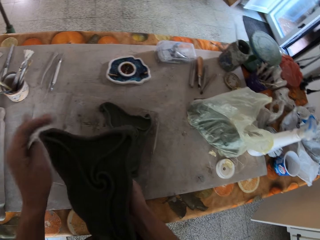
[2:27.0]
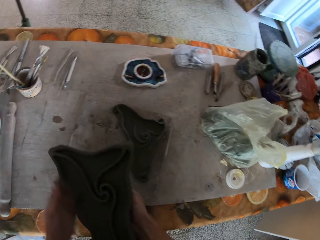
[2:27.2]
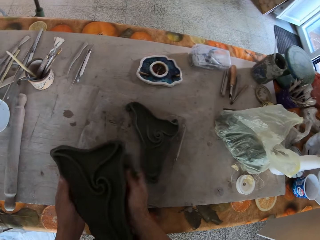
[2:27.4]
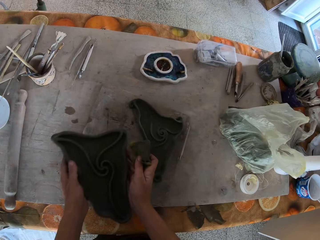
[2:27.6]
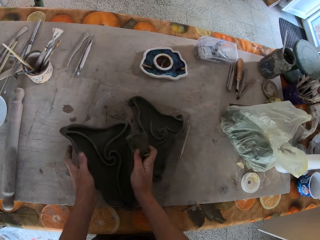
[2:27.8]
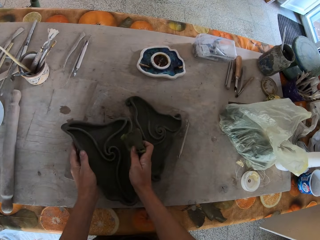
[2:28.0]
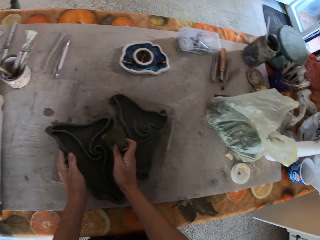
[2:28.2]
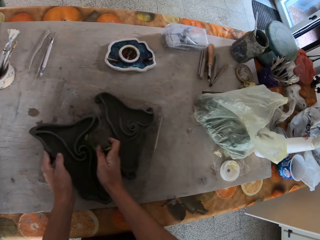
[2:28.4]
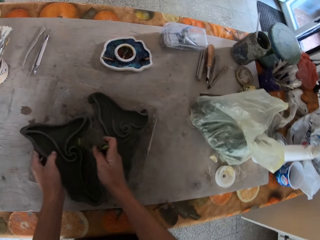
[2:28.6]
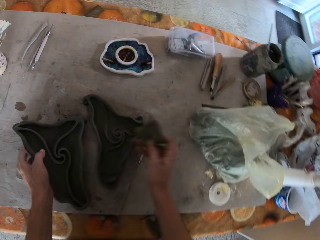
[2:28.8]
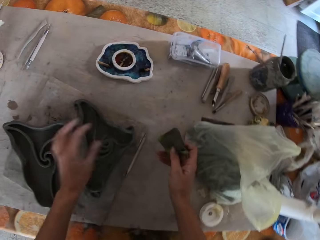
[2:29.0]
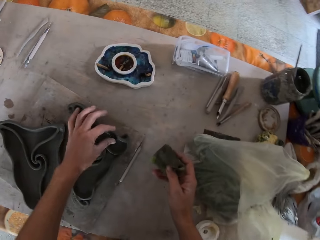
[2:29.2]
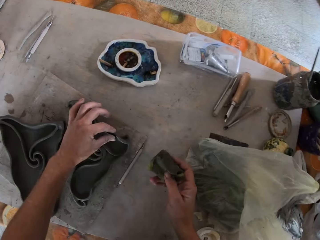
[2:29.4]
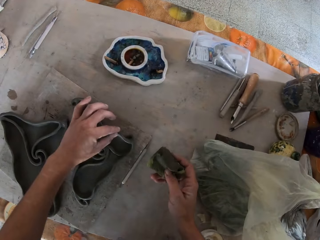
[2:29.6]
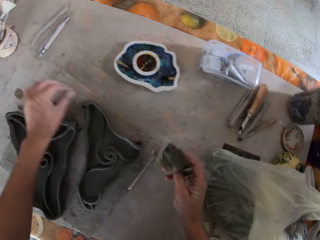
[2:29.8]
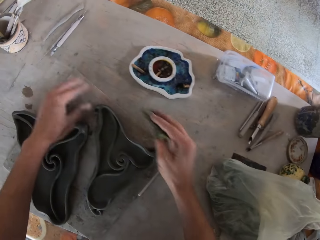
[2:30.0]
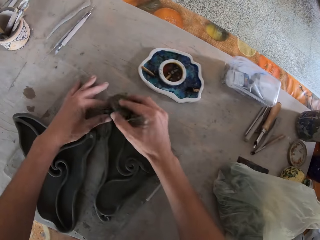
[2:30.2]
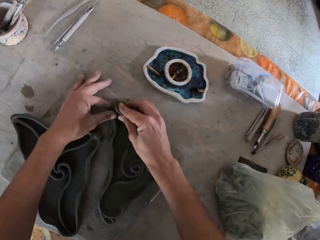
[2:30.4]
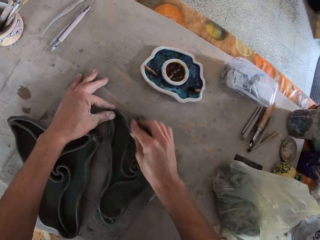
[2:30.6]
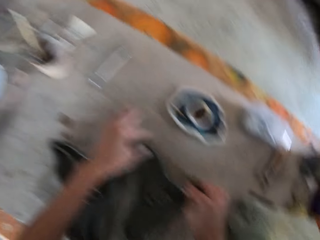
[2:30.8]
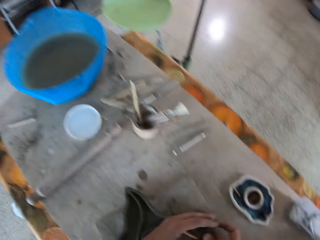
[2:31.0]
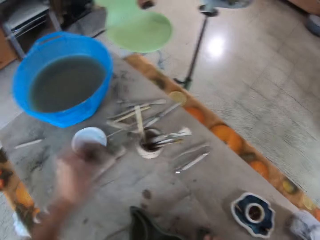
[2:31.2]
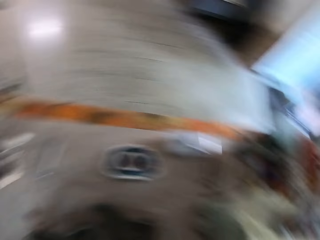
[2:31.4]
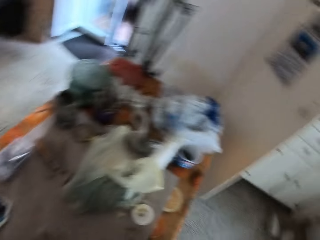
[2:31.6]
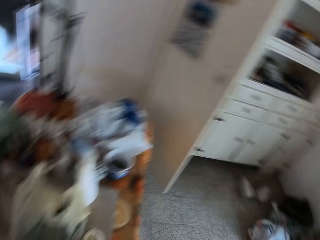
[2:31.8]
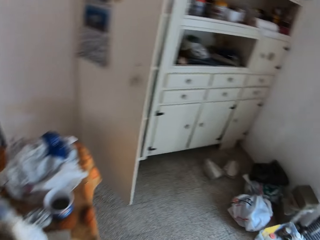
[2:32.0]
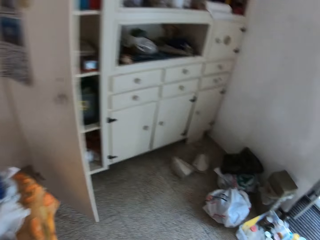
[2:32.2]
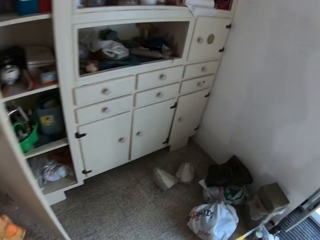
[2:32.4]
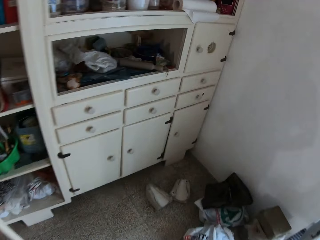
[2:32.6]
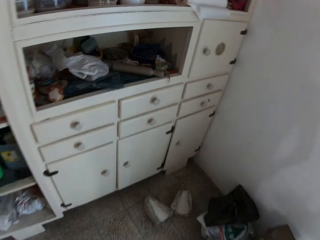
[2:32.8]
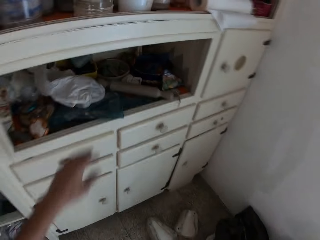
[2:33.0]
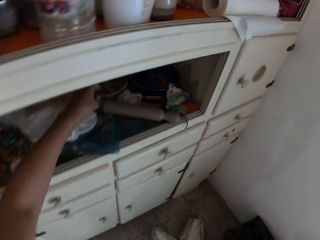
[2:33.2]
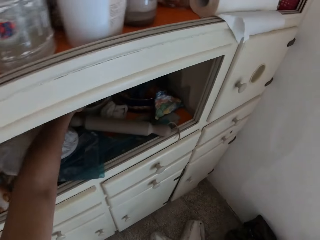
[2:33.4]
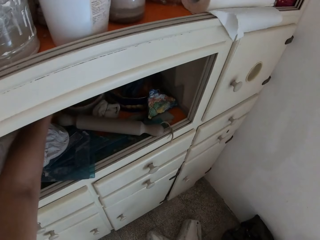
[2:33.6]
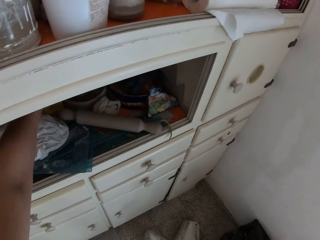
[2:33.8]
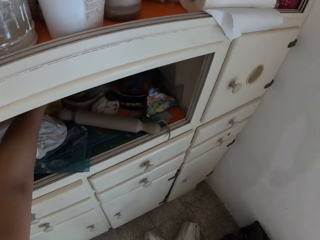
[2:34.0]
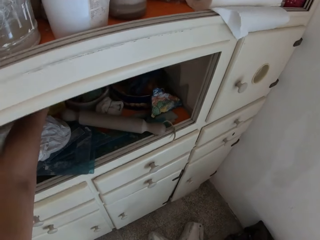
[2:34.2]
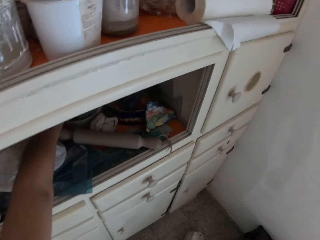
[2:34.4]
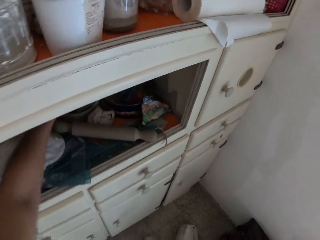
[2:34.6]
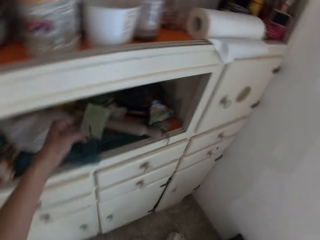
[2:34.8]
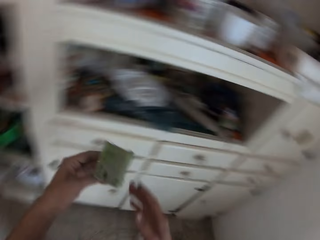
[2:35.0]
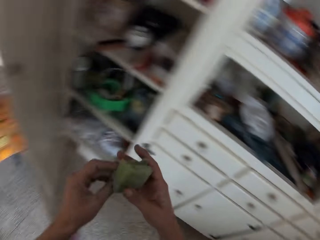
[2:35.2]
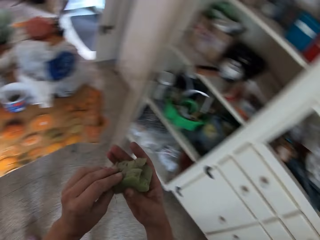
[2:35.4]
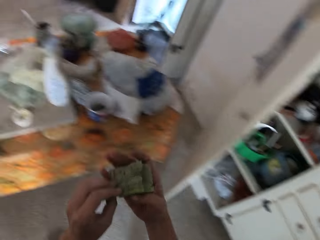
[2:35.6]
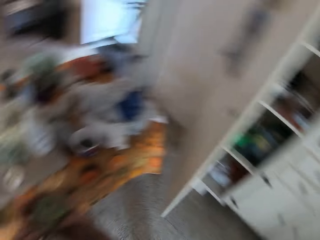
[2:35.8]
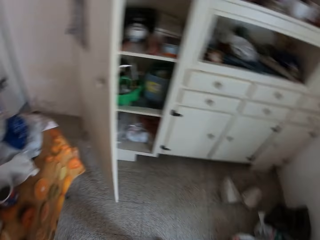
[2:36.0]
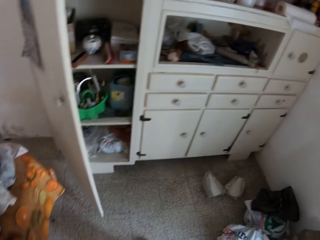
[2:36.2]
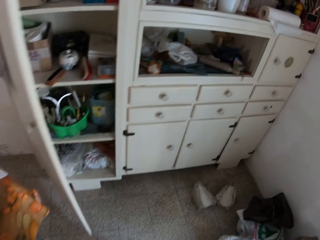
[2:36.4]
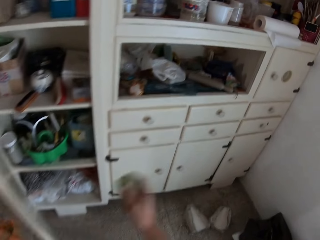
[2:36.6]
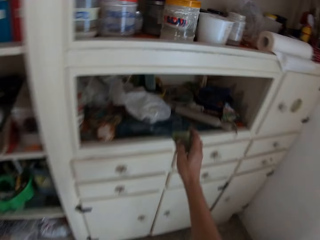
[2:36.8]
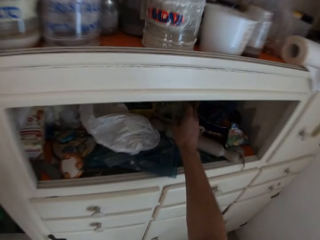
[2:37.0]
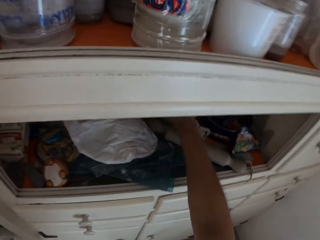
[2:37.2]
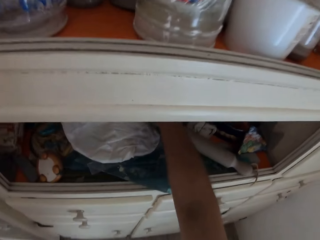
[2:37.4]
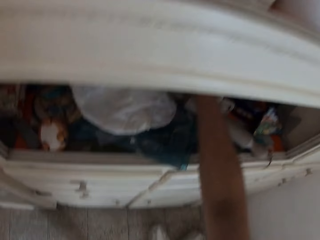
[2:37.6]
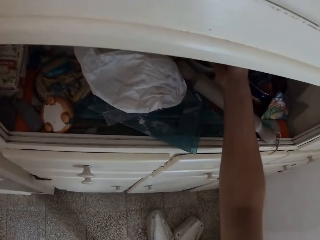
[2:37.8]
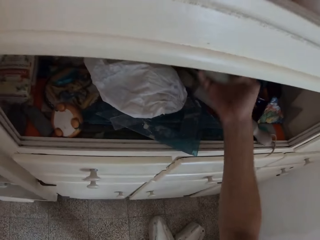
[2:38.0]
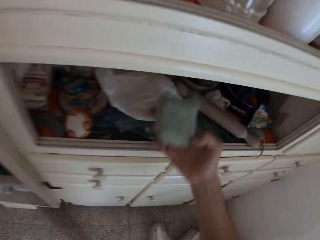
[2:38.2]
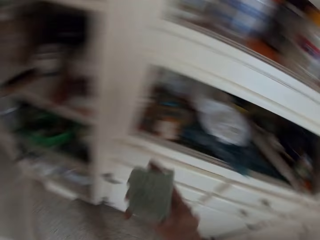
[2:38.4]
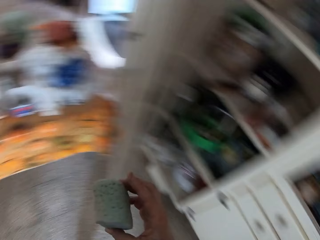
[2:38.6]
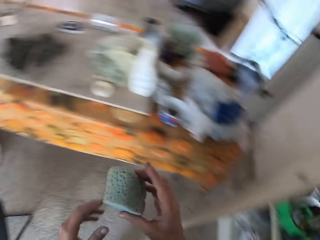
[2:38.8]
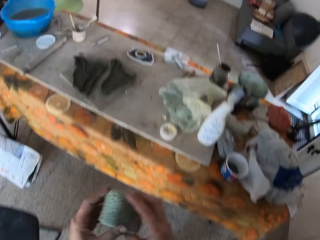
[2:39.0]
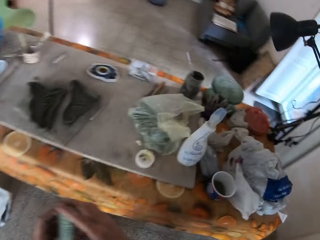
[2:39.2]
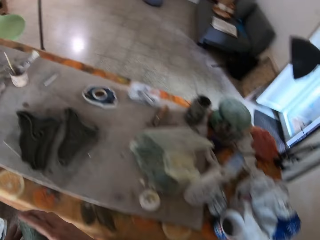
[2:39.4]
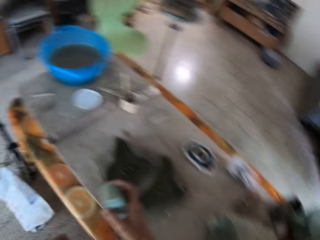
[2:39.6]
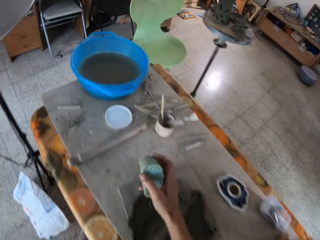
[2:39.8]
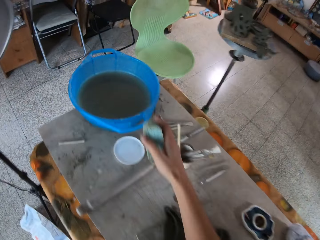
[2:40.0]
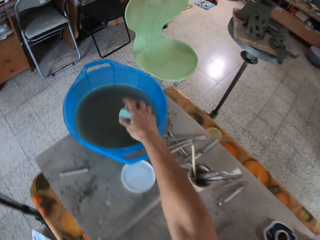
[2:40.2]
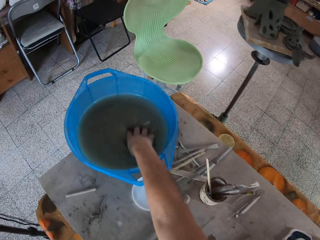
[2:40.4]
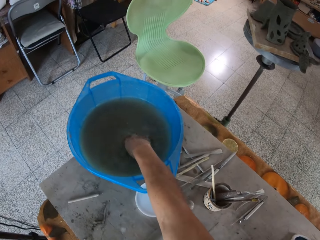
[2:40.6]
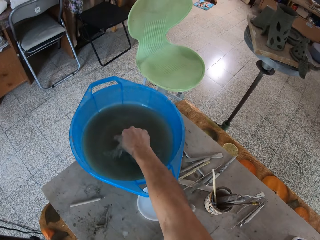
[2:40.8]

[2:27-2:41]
The camera wearer holds the sculpture or clay mold with both his hands. He places the clay mold on the wood or canvas on the table with both hands. He removes a piece of clay from the sculpture and throws the piece of clay on the canvas. He holds the clay mold on the table with his left hand. He wipes the clay mold on the table with the sponge in his right hand. He passes the sponge to his left hand with his right hand. He walks towards the display cabinet. He reaches for the sponge. He picks up the sponge from a shelf of a wardrobe with his left hand. He places the sponge in his left hand. He holds the sponge with both hands. He walks towards the display cabinet. He places the sponge in the shelf or container with his right hand. He holds the sponge with his right hand. He removes the sponge from the container. He holds the sponge with both hands. He dips the sponge into the blue plastic bowl on the table with his right hand.

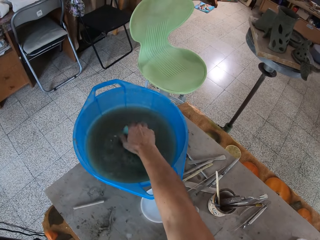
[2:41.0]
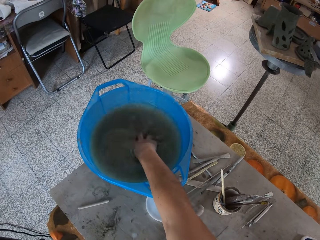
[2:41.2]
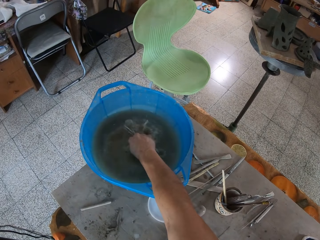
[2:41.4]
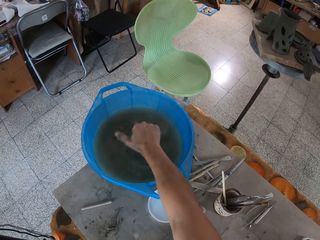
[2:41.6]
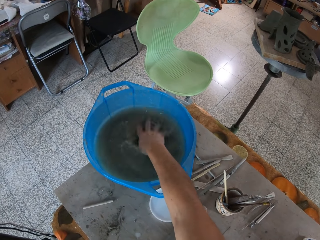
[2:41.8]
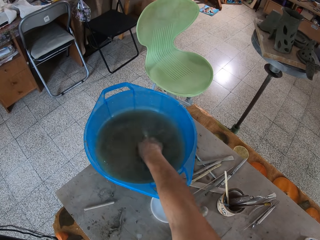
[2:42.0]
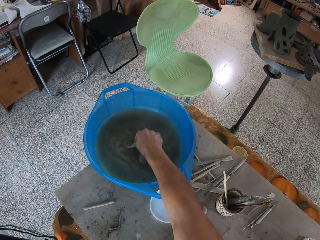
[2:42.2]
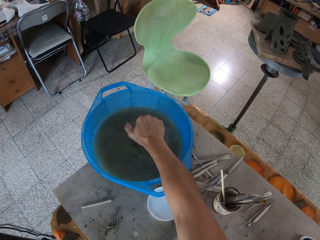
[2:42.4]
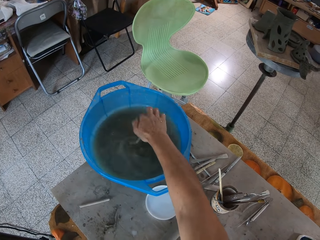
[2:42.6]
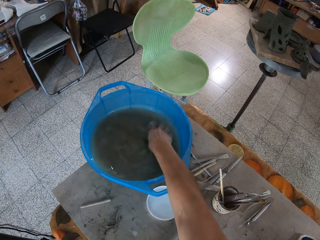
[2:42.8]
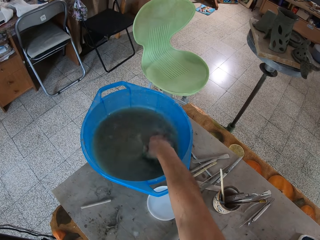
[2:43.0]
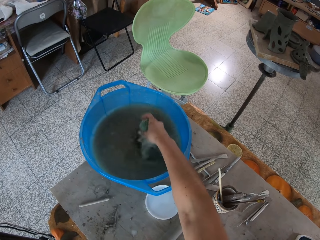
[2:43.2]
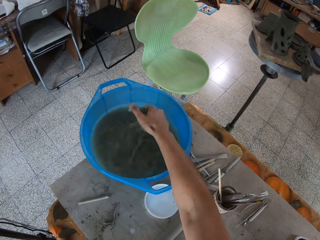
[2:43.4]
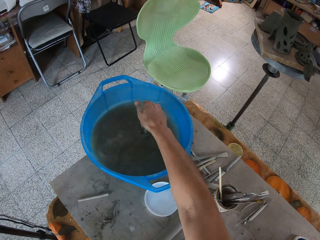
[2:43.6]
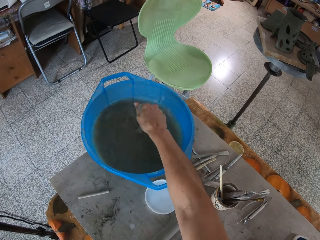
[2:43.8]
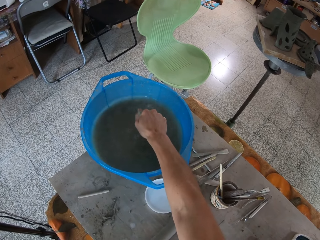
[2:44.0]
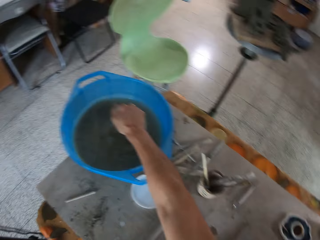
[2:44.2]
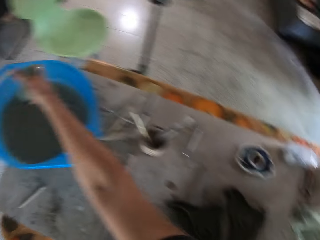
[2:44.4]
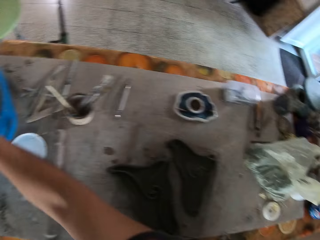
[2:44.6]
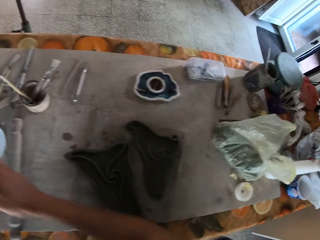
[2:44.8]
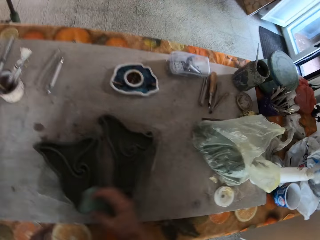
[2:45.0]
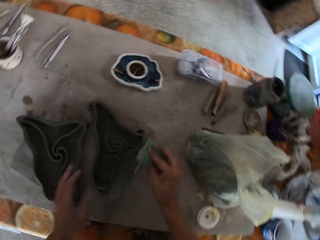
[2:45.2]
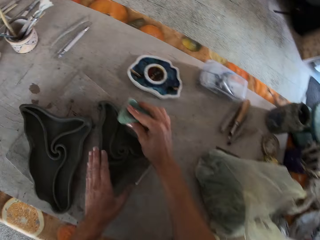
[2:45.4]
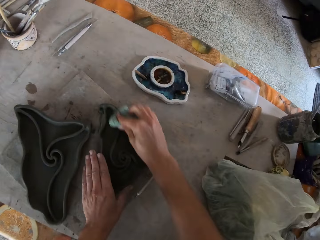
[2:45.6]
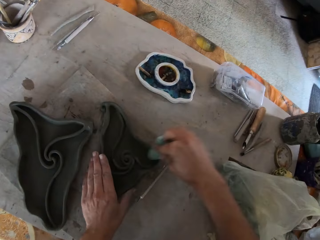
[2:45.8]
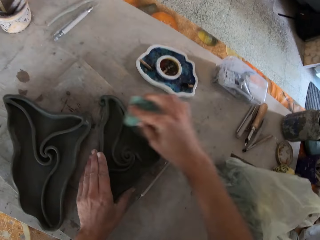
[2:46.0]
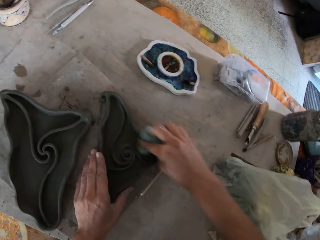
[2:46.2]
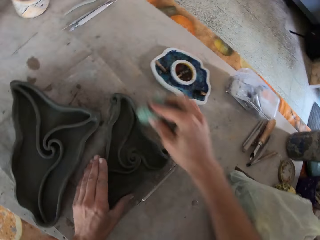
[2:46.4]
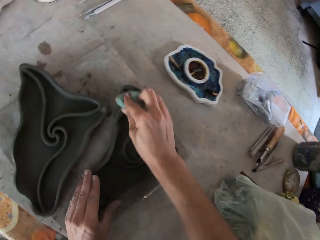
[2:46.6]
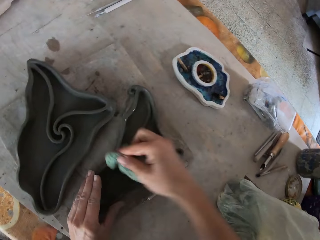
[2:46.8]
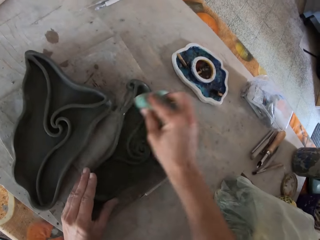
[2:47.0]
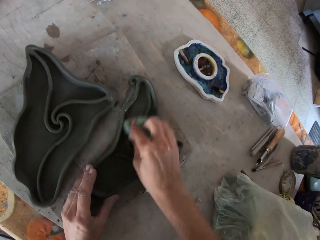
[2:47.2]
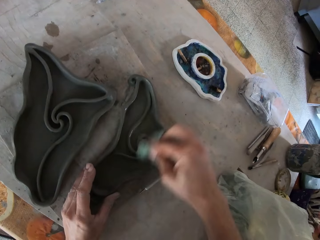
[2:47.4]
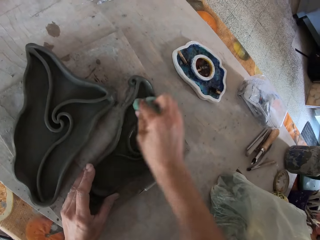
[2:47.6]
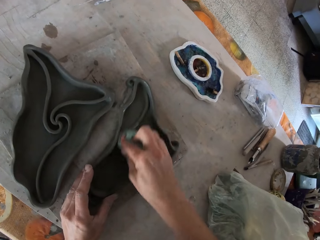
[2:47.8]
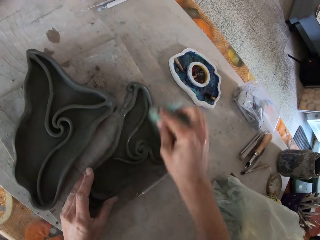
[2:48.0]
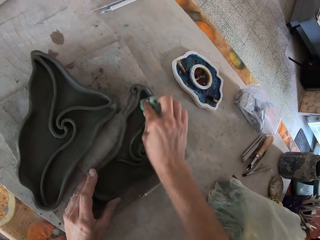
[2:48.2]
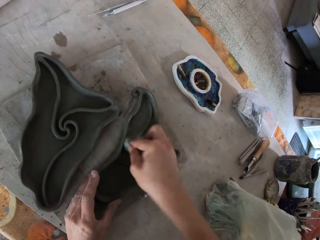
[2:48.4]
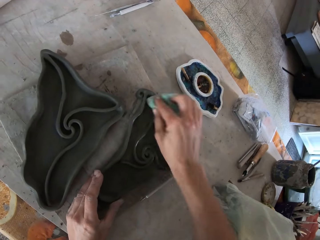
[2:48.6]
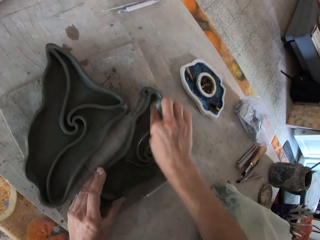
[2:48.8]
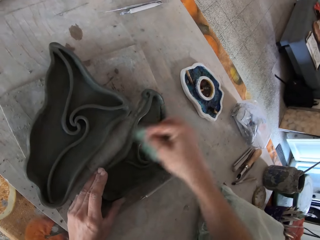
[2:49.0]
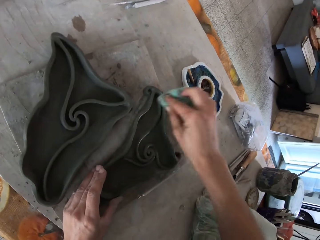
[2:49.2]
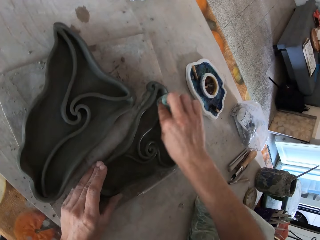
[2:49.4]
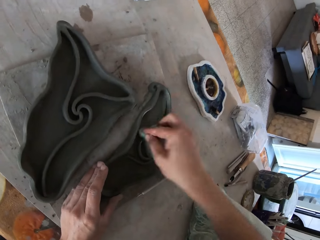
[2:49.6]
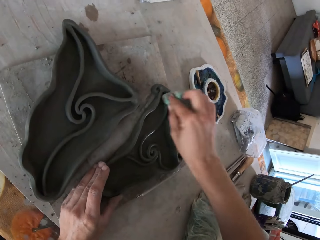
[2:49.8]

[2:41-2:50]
The camera wearer squeezes the sponge on the blue plastic bowl on the table with his right hand. He dips the sponge into the blue plastic bowl on the table with his right hand. He squeezes the sponge on the blue plastic bowl on the table with his right hand. He dips the sponge into the blue plastic bowl on the table with his right hand. He squeezes the sponge on the blue plastic bowl on the table with his right hand. He dips the sponge into the blue plastic bowl on the table with his right hand. He squeezes the sponge on the blue plastic bowl on the table with his right hand. He holds the clay mold on the table with his left hand. He wipes the clay mold on the table with the sponge in his right hand.
